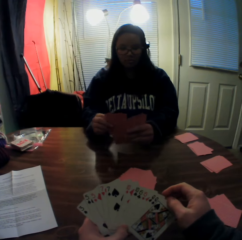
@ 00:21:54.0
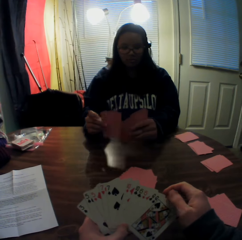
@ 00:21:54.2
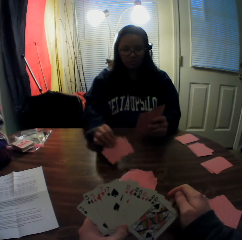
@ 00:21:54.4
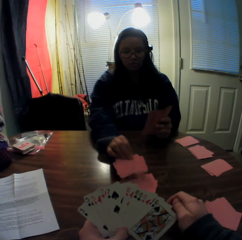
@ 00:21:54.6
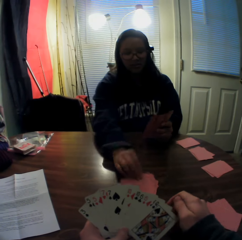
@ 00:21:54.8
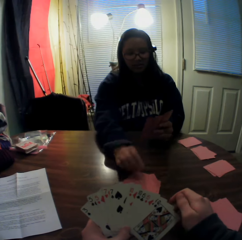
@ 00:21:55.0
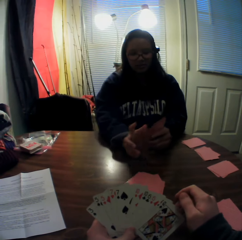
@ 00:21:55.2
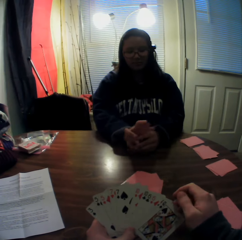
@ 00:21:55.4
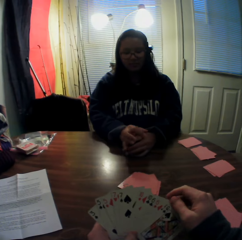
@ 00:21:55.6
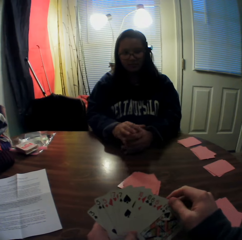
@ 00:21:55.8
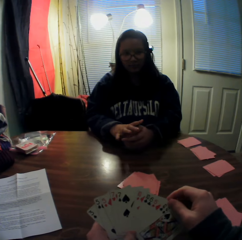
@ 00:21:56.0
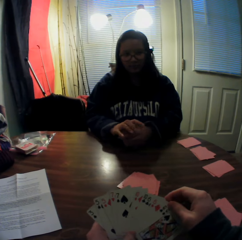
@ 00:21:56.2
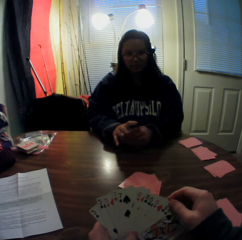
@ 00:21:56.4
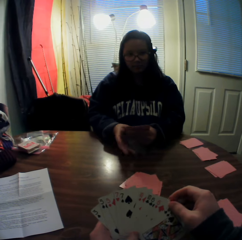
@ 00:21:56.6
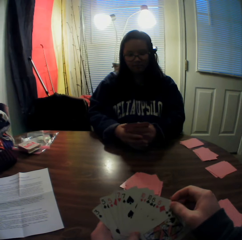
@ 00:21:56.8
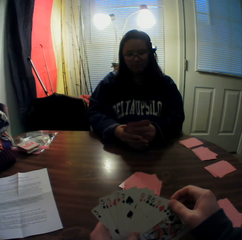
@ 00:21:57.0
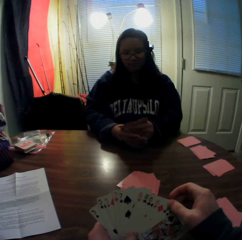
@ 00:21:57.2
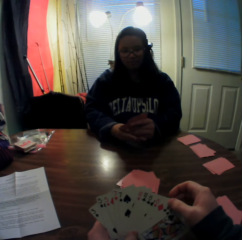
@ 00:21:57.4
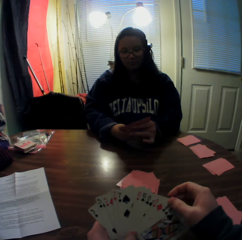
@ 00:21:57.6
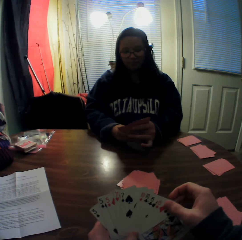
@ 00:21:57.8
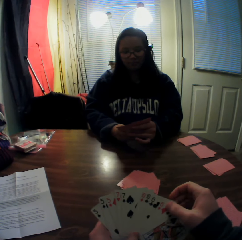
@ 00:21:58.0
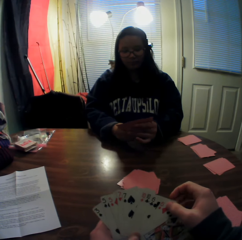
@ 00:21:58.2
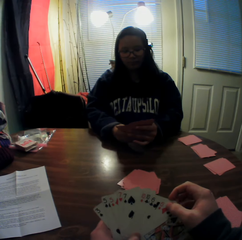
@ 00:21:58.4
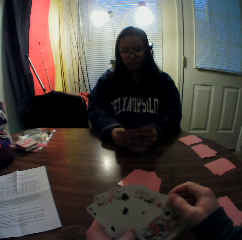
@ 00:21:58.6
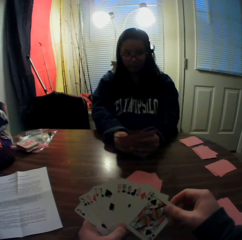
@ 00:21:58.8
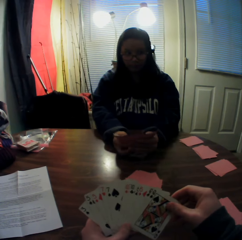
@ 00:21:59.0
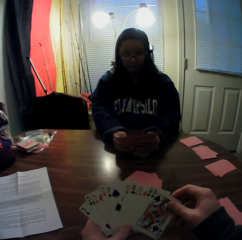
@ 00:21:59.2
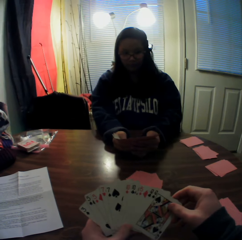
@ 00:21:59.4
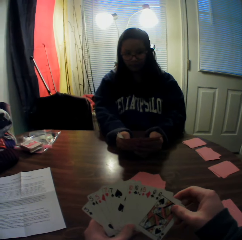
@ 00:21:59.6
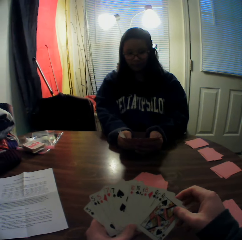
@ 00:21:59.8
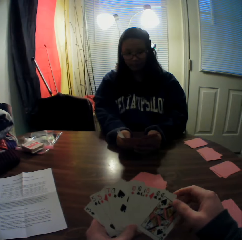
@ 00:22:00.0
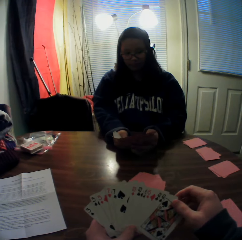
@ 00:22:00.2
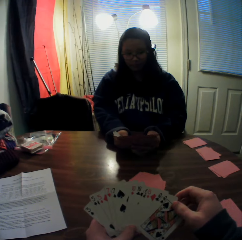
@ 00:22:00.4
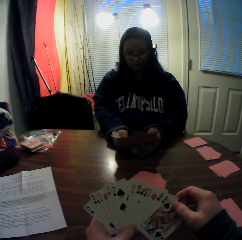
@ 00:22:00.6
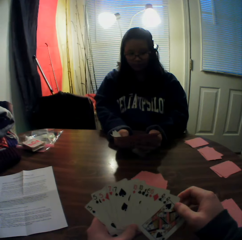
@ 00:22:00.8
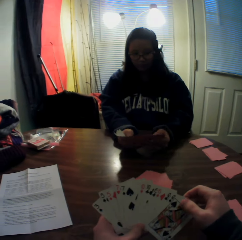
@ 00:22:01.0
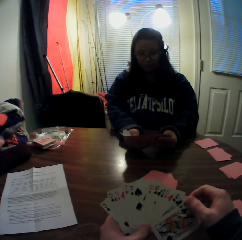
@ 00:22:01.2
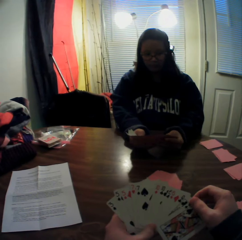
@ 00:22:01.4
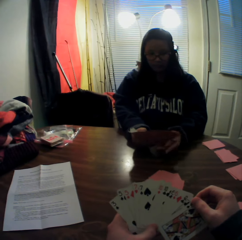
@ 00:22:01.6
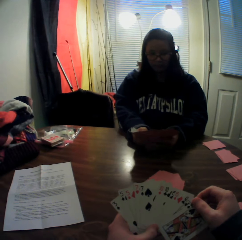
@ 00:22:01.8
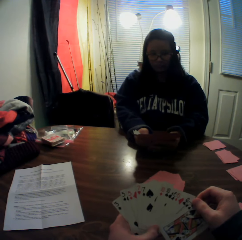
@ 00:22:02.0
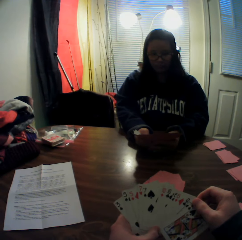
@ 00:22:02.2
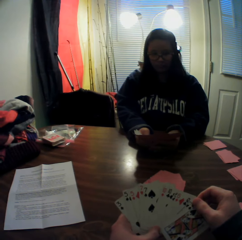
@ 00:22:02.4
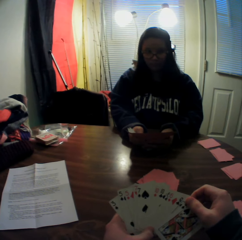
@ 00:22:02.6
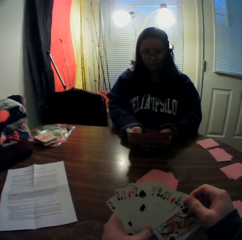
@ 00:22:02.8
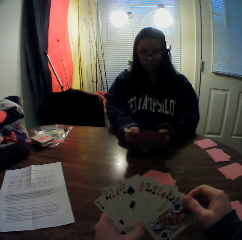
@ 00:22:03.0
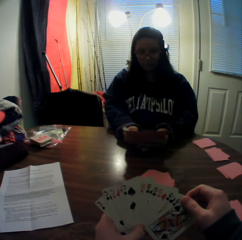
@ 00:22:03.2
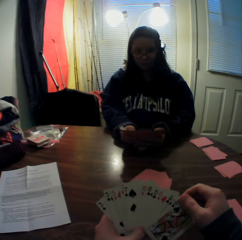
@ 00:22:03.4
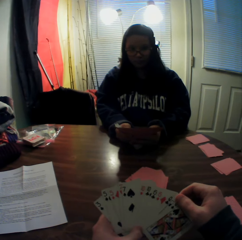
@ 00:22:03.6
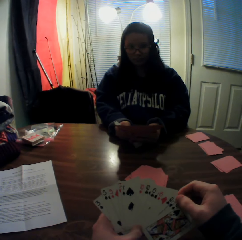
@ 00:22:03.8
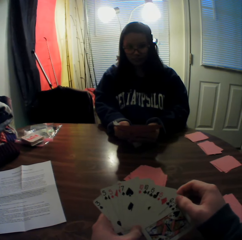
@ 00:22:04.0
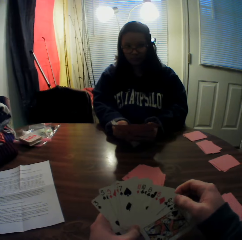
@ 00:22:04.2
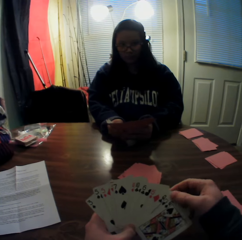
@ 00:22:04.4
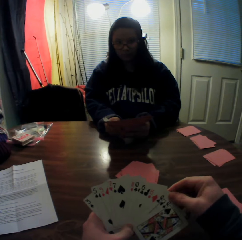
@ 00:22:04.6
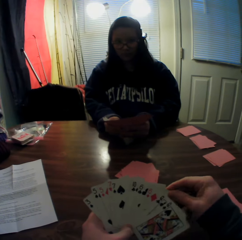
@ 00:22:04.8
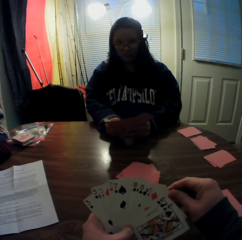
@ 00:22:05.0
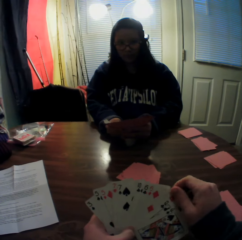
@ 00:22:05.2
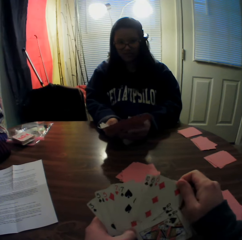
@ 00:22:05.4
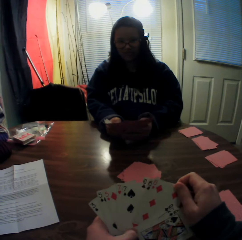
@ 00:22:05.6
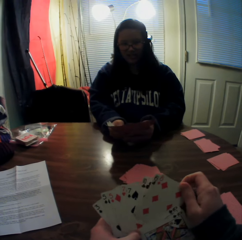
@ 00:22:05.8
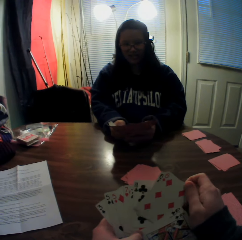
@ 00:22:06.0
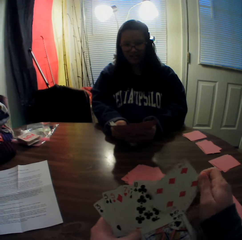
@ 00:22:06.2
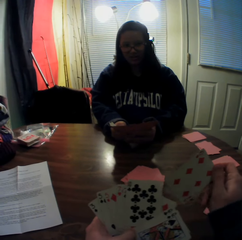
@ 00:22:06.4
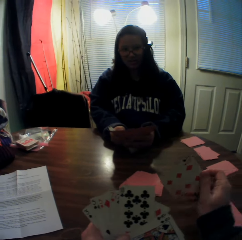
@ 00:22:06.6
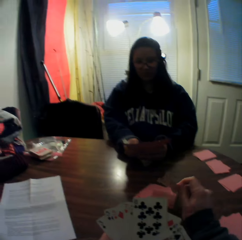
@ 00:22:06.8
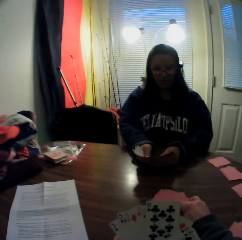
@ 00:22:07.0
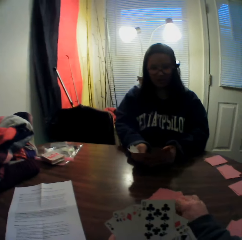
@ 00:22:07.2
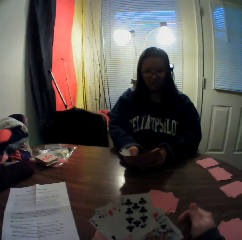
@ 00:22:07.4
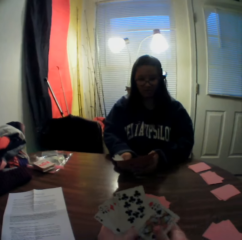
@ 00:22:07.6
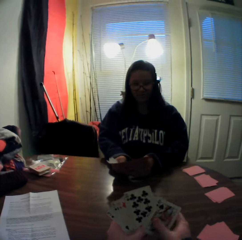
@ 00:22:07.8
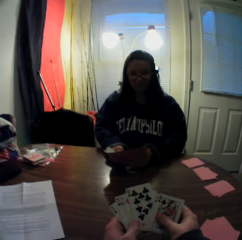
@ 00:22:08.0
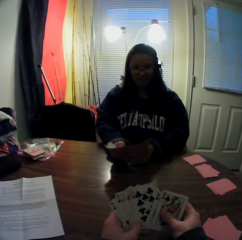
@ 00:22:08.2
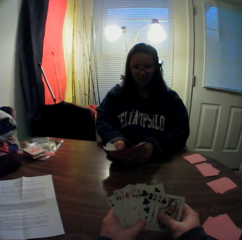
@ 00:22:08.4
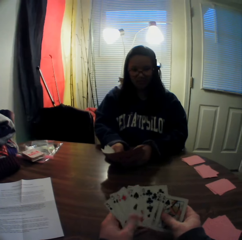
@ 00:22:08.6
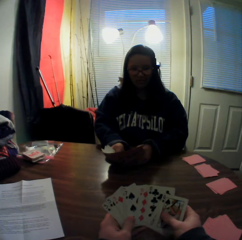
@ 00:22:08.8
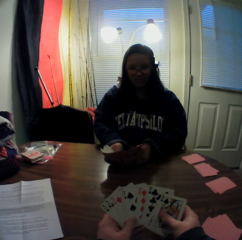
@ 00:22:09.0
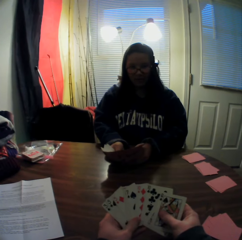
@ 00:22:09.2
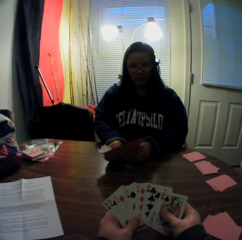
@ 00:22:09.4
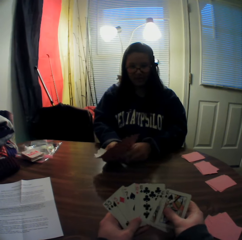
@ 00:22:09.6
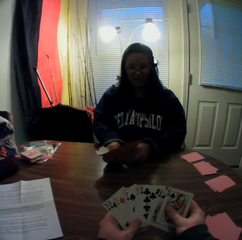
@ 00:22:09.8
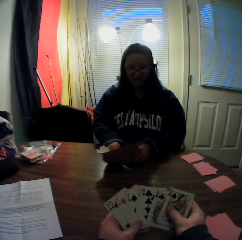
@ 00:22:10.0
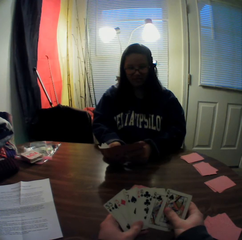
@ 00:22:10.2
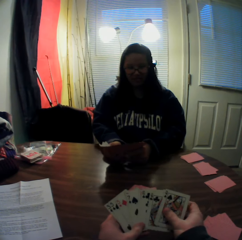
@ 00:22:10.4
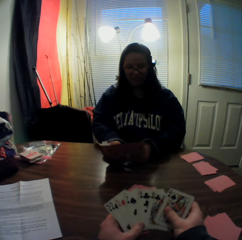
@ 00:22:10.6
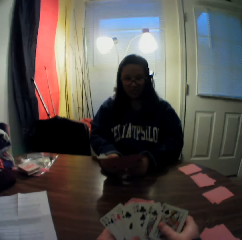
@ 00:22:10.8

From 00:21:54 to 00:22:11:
The woman picks cards from the stack of cards in her hands with her right hand. The woman drops the cards onto the table. The woman flips through the stack of cards in her hands. The camera wearer slides the cards. The woman adjusts. The camera wearer holds the cards. He picks a card from the stack of cards in his hands with his right hand. He pulls the cards. He drops the card onto the table. He flips through the stack of cards in his hands. He slides the cards.

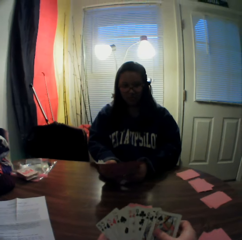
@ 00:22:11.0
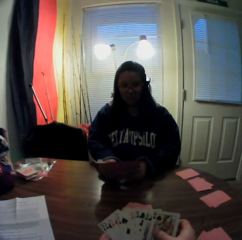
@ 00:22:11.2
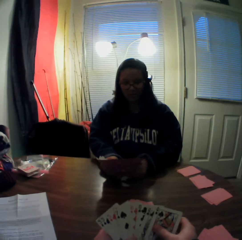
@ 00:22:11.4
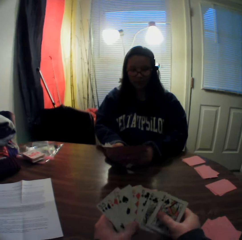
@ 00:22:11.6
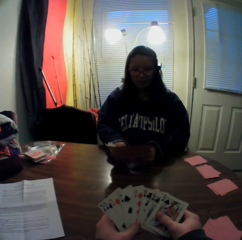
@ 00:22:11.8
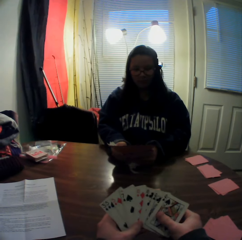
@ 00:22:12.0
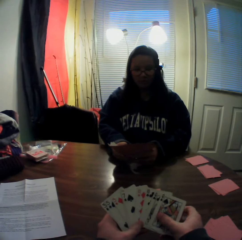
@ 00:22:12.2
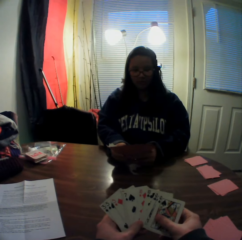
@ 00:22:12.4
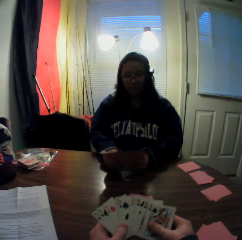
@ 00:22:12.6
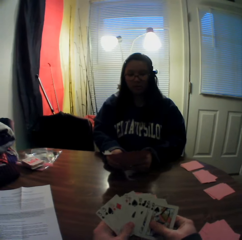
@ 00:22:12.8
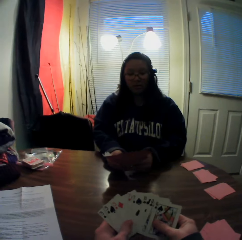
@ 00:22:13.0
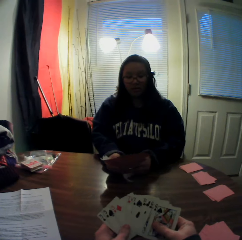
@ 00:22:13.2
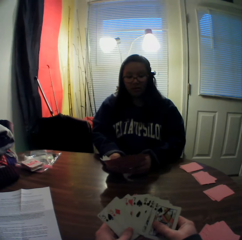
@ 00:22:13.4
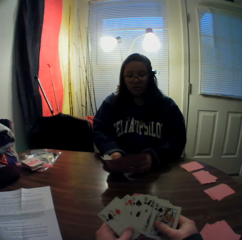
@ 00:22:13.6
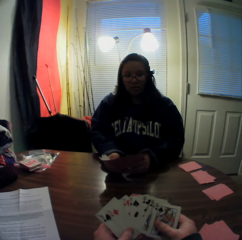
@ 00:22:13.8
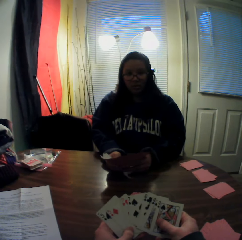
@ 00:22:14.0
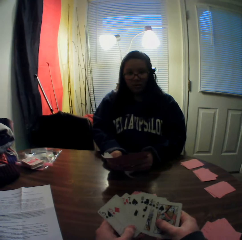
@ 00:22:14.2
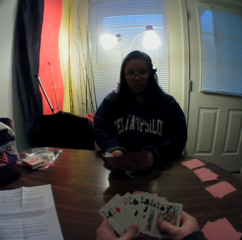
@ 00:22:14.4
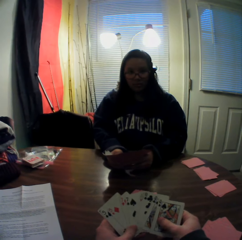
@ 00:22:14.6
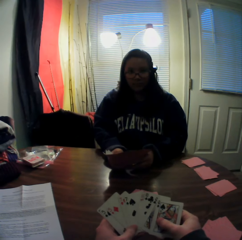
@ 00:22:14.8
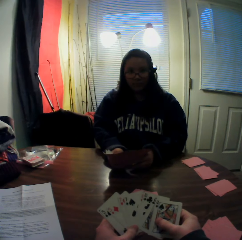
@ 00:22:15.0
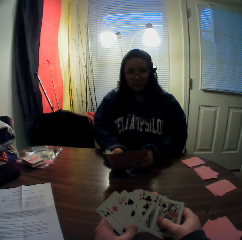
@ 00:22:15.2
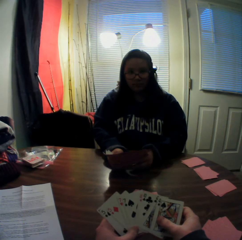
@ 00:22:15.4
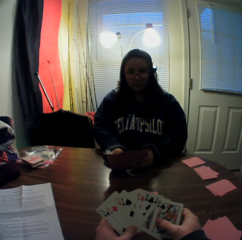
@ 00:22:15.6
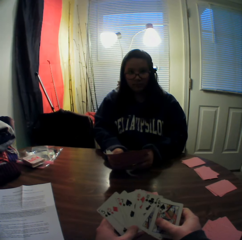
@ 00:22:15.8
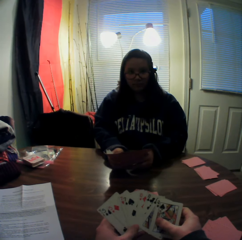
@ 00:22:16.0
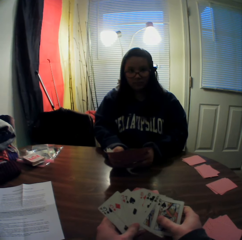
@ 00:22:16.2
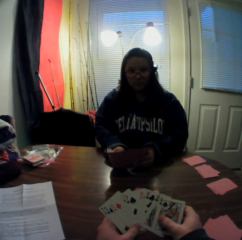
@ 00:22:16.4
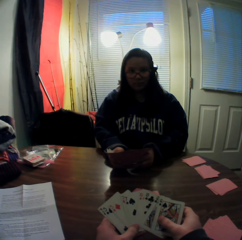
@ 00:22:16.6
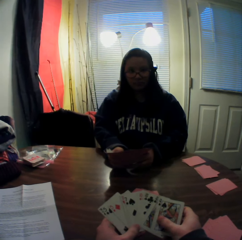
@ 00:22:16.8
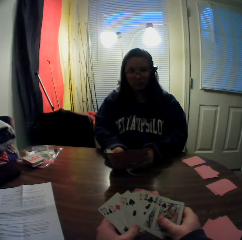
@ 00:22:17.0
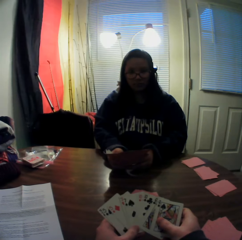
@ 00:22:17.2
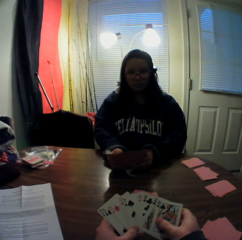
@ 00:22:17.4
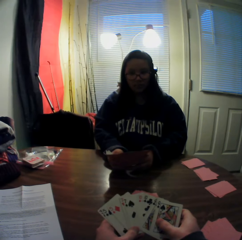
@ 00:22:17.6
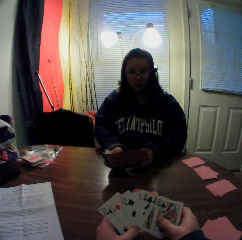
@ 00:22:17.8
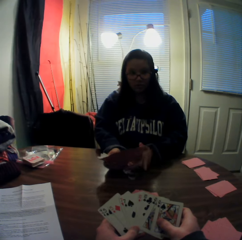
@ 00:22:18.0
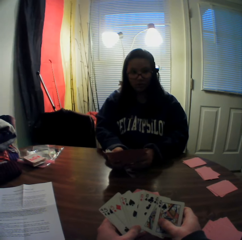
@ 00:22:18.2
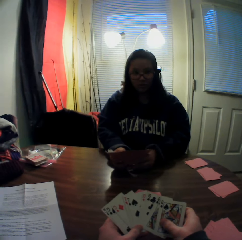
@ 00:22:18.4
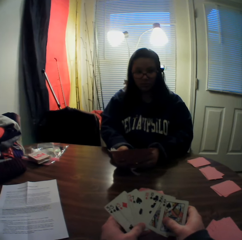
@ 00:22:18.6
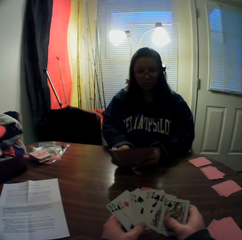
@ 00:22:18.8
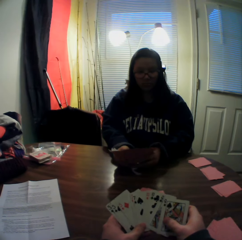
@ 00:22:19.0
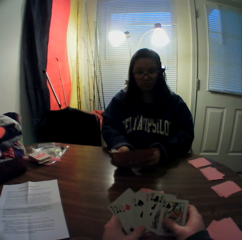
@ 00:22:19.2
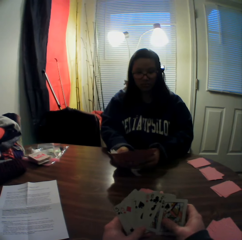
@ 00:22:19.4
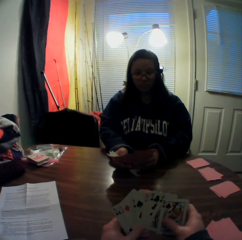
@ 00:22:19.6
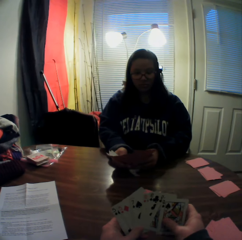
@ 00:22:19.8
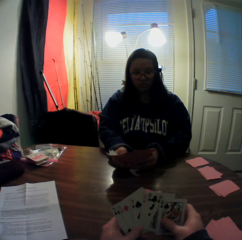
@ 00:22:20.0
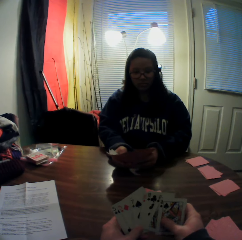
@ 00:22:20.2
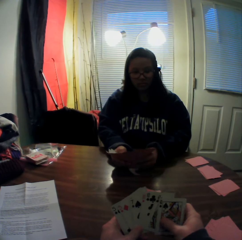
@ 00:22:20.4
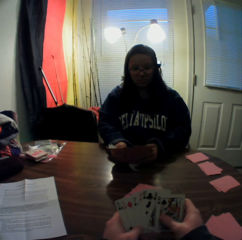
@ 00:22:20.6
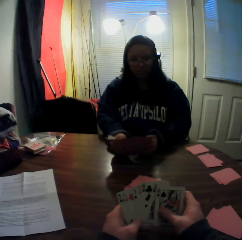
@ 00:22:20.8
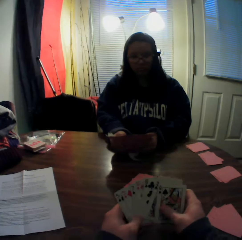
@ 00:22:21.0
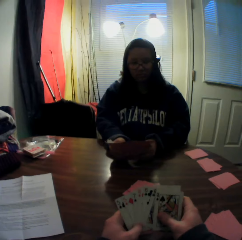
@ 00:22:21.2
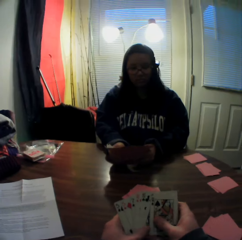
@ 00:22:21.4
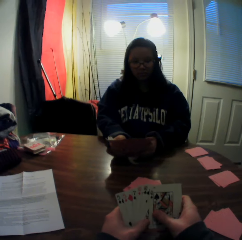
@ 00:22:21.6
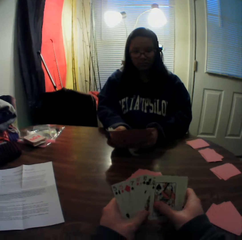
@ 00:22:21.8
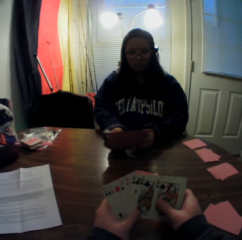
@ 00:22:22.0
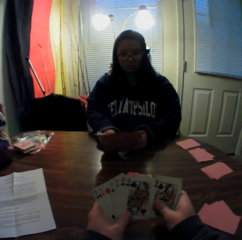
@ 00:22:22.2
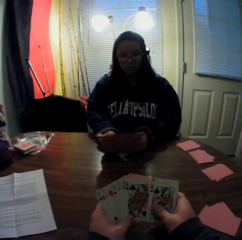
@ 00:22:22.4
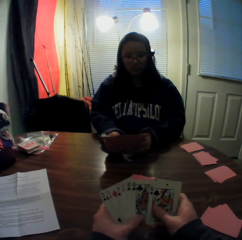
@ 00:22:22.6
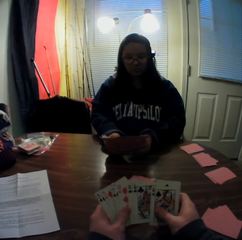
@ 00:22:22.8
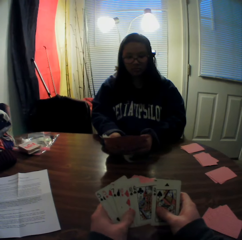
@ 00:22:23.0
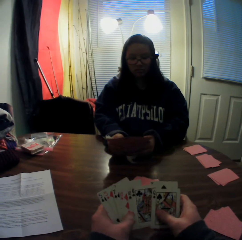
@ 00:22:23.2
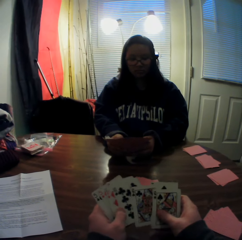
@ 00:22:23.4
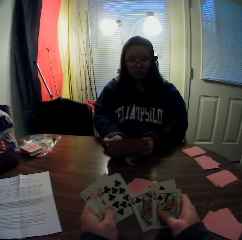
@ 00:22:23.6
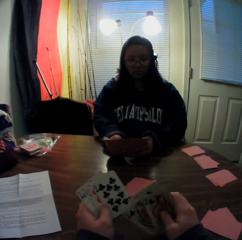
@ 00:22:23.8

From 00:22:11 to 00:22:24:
A woman holds the card. The camera wearer slides the cards. The woman holds the card. The camera wearer holds the cards. They change the cards.
